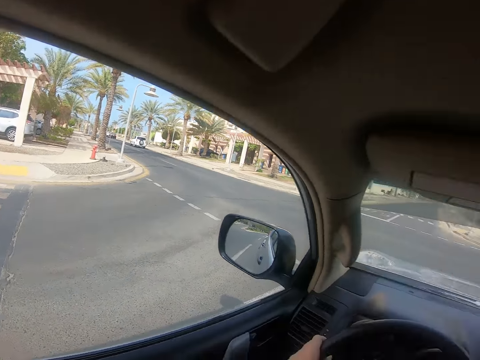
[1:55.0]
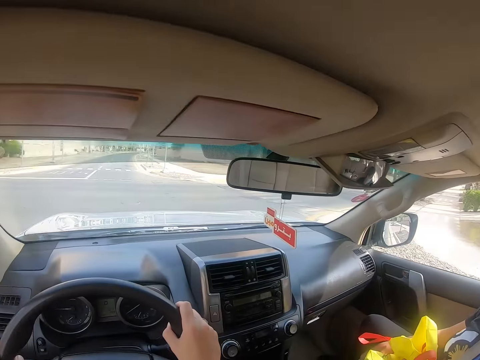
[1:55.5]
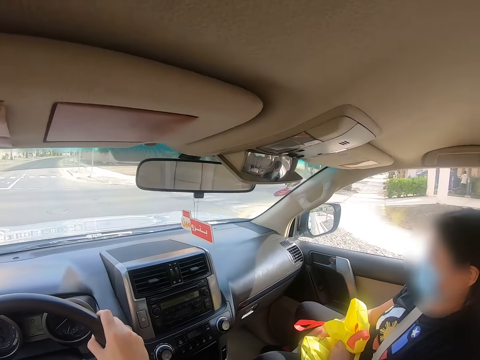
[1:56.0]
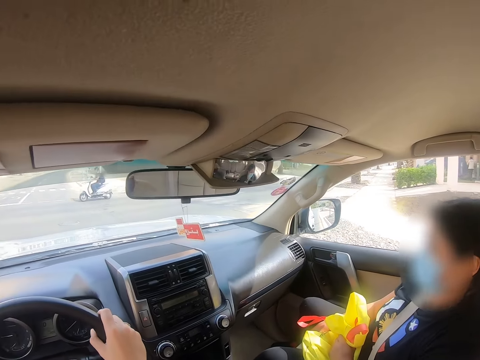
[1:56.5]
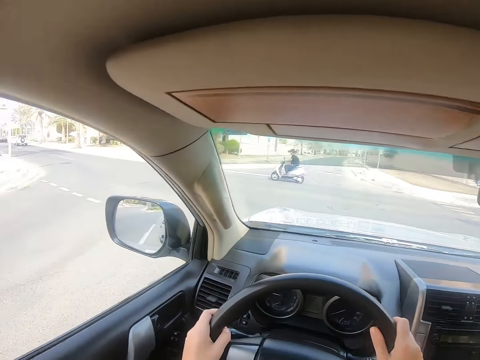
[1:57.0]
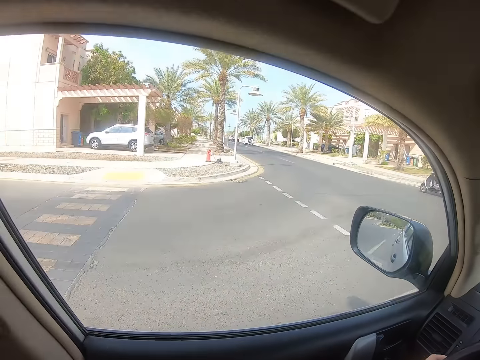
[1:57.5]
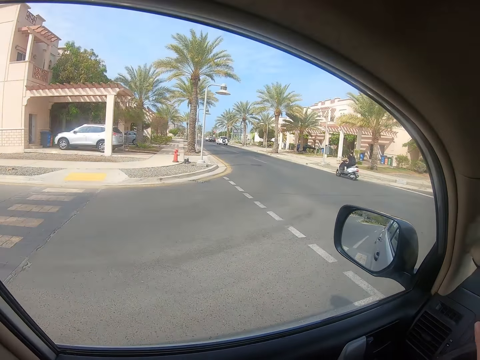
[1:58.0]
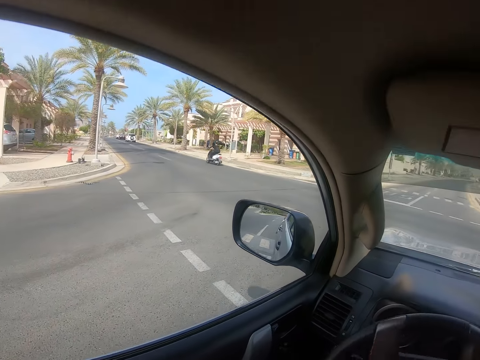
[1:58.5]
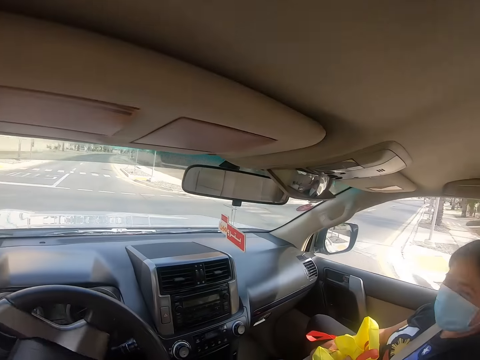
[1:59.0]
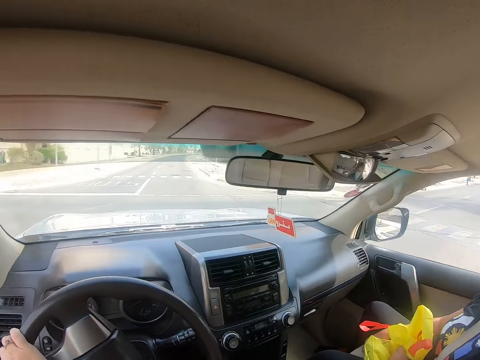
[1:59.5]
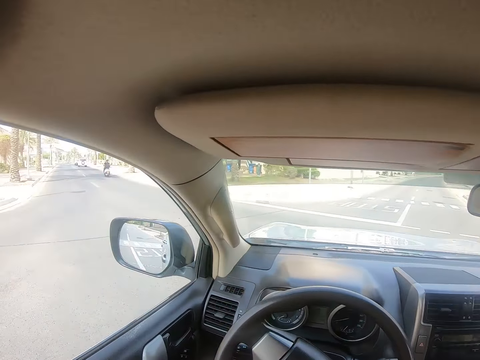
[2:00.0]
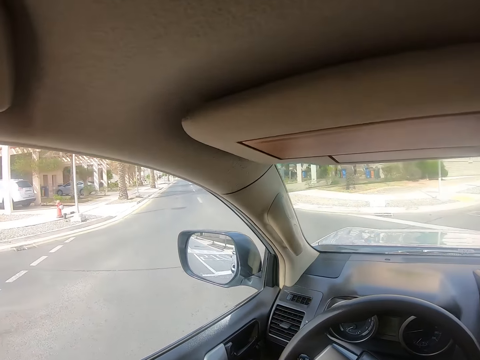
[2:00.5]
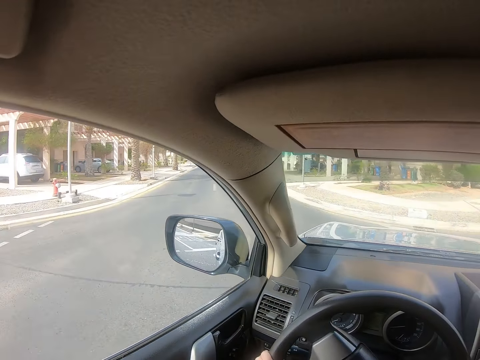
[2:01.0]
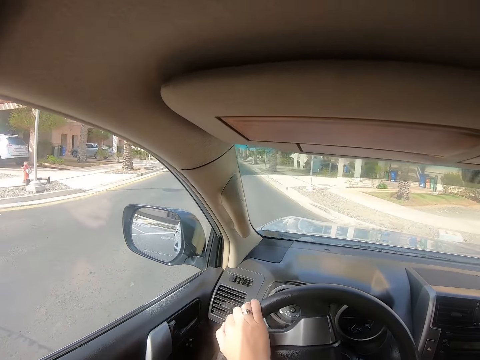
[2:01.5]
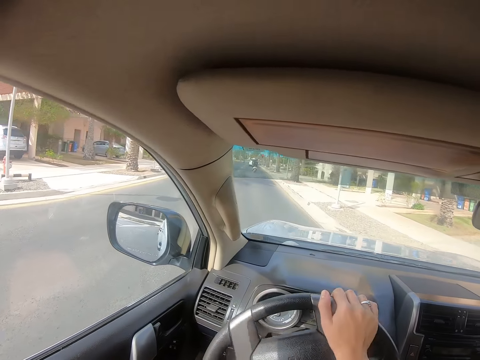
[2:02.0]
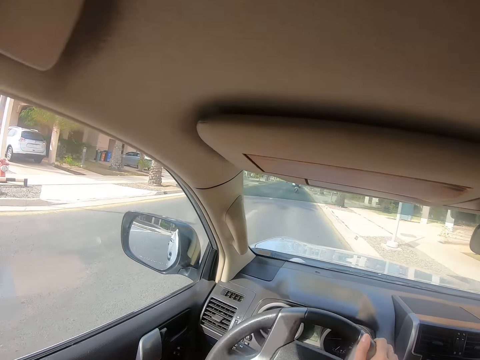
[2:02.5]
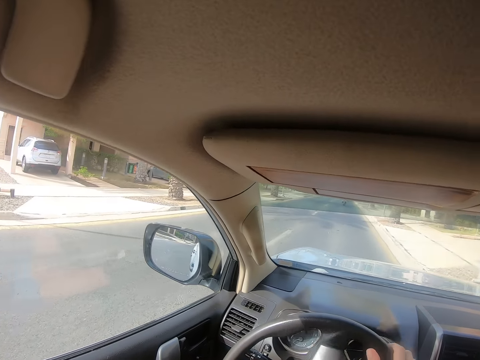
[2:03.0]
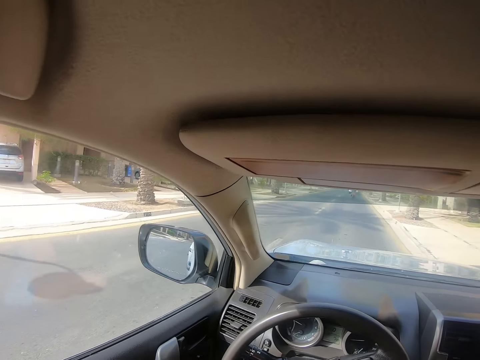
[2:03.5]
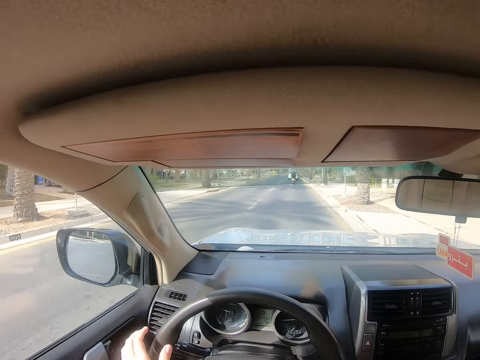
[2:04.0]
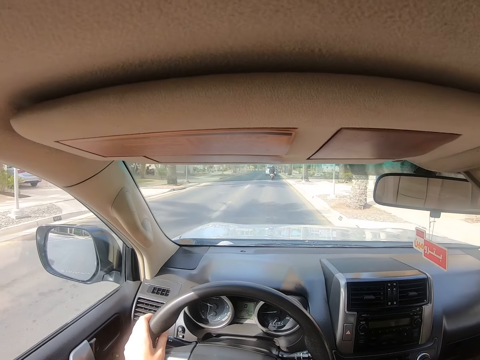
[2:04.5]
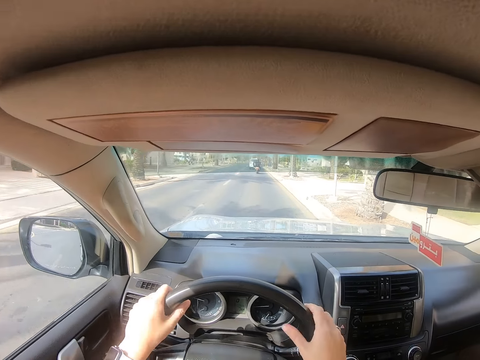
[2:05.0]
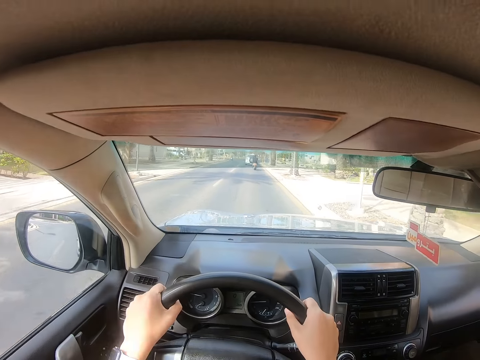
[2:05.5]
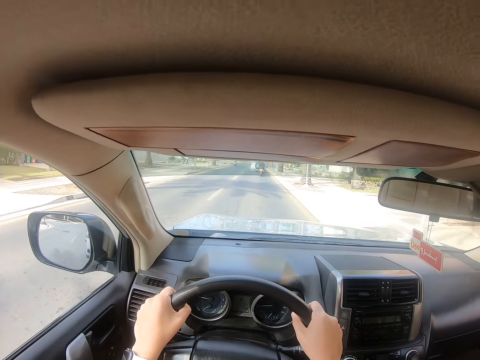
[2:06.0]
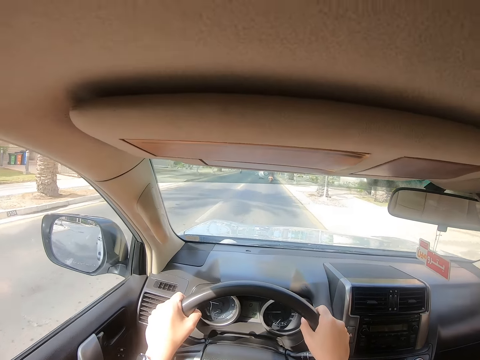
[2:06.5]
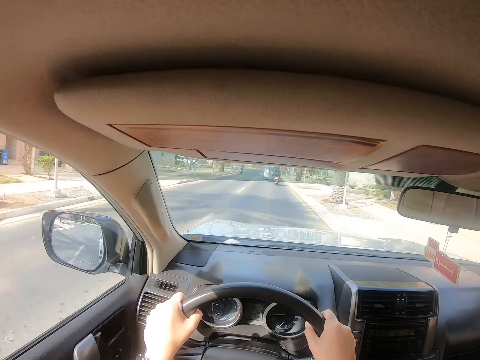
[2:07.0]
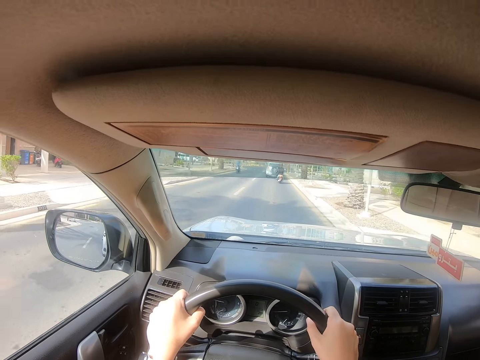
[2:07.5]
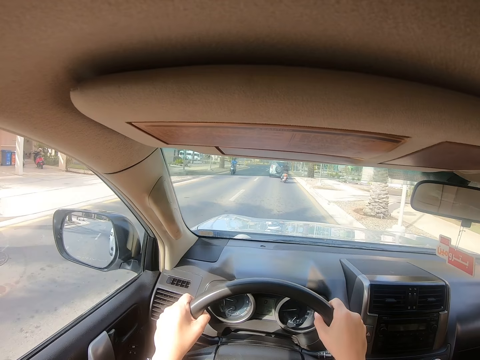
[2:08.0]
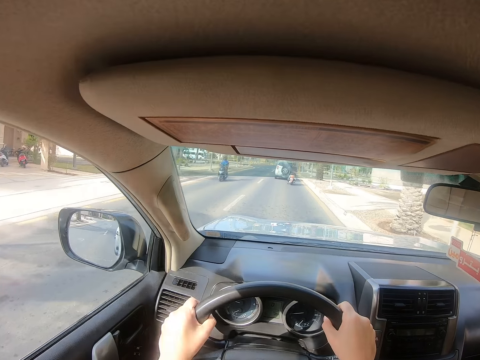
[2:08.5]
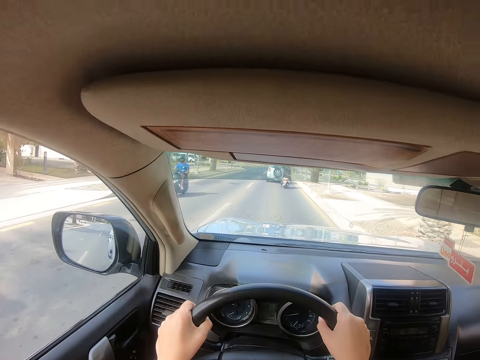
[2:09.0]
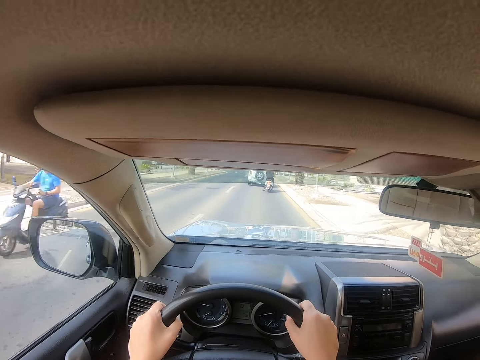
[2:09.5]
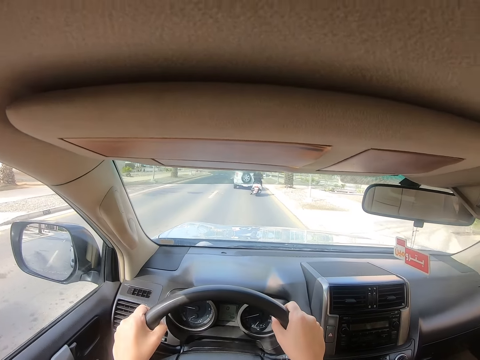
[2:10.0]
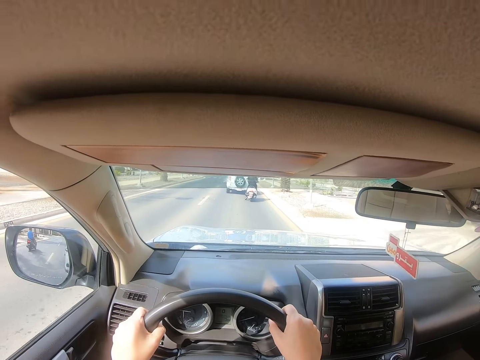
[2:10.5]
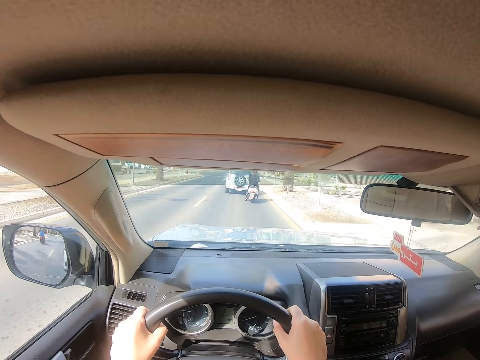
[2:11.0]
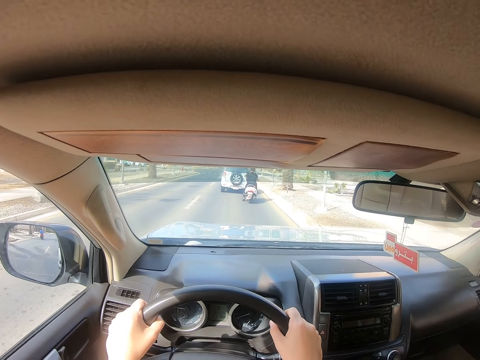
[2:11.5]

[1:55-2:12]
The camera wearer looks around. They drive the car on the road. A man drives the motorbike. Another man drives the motorbike. The camera wearer drives the car.

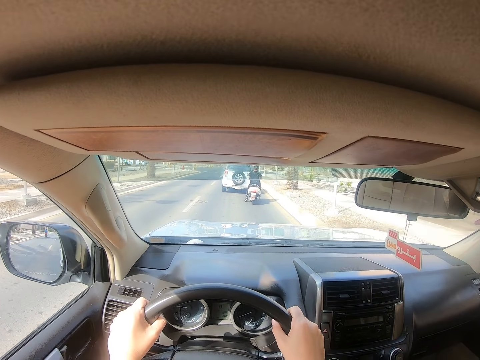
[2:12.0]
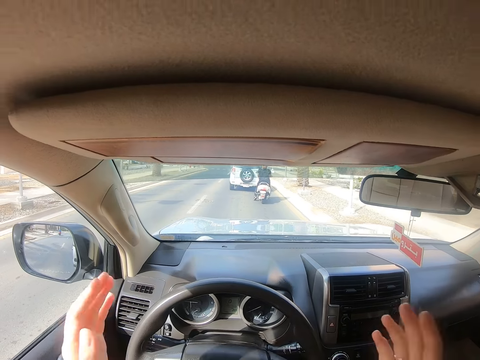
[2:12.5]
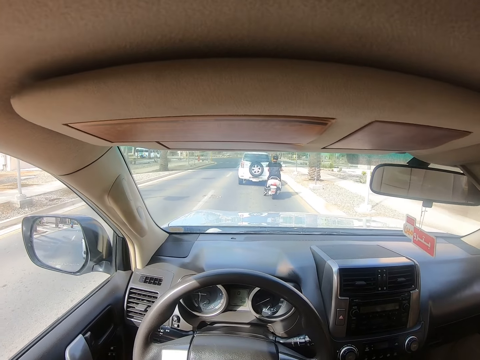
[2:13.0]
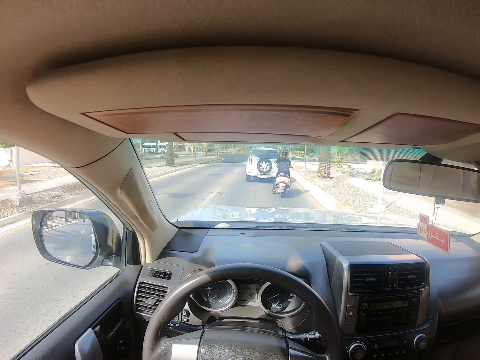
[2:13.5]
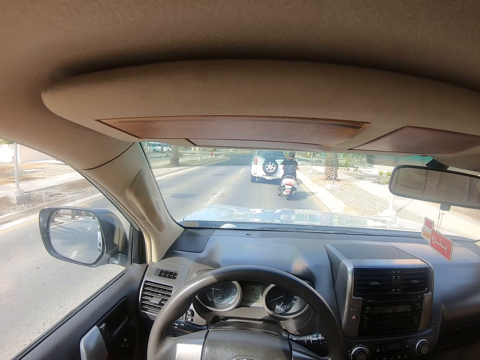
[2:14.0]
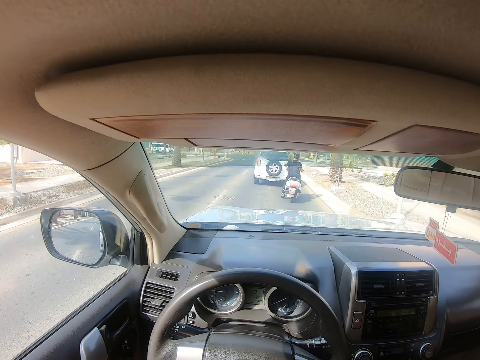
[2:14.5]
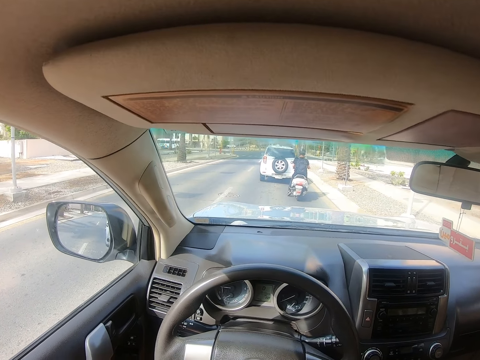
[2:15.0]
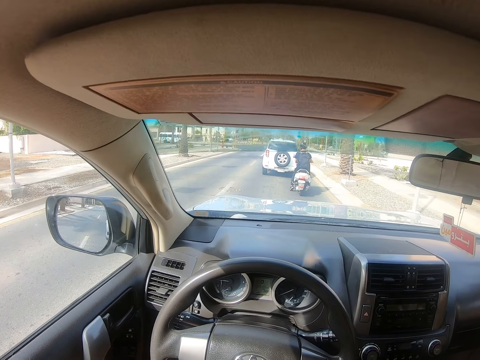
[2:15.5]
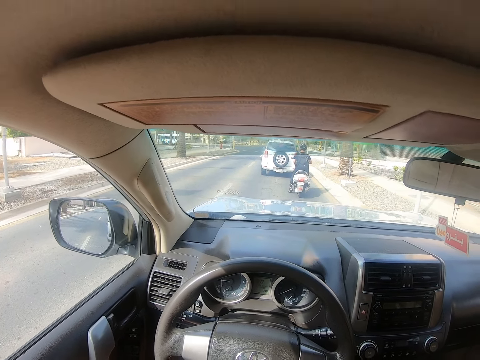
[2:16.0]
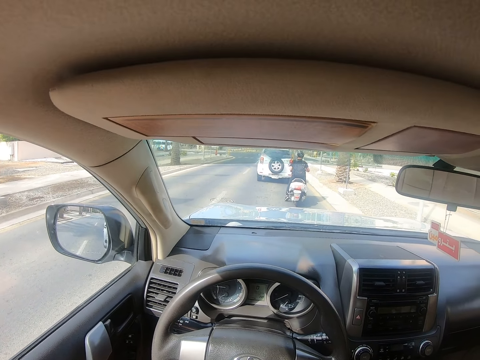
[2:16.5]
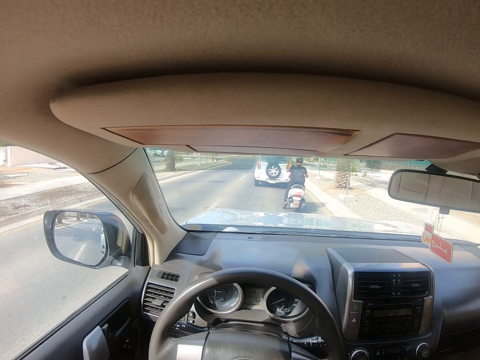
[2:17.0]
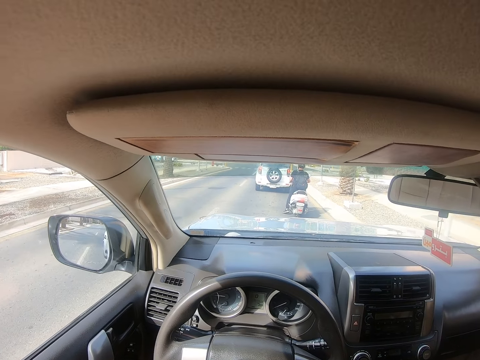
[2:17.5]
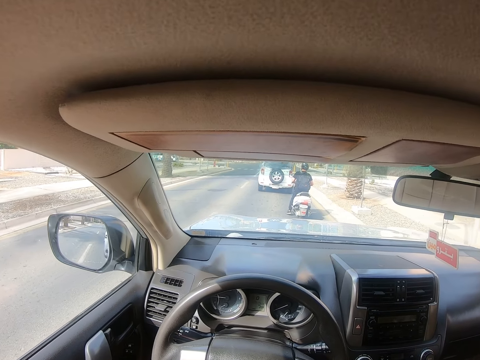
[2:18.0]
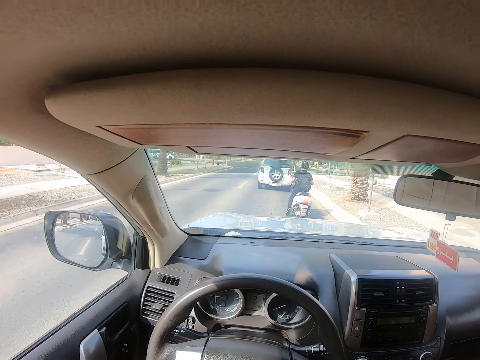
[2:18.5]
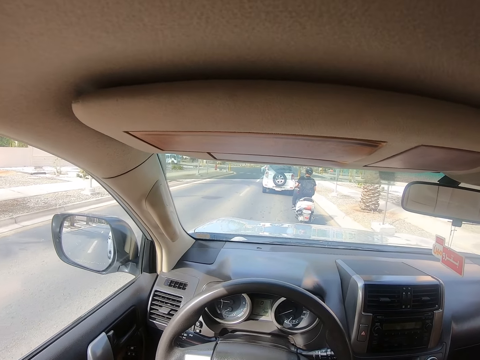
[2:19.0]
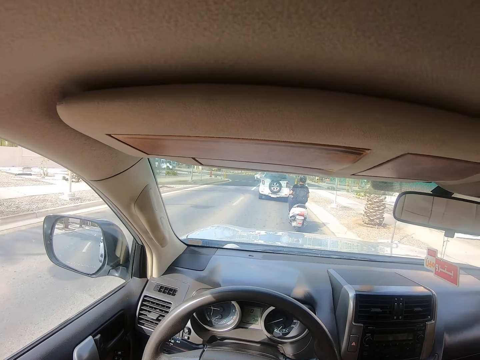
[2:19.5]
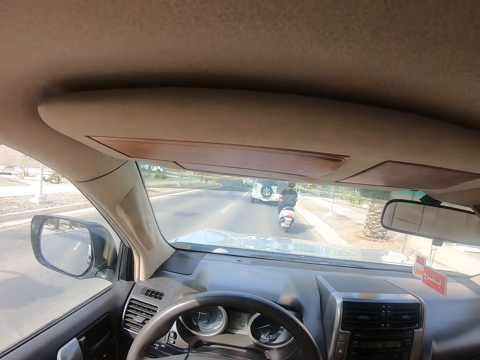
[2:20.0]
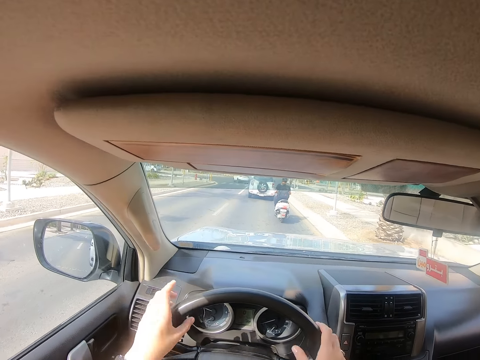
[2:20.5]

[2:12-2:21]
The camera wearer looks around. They drive the car on the road. They raise hands.
